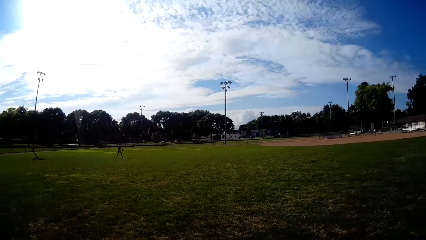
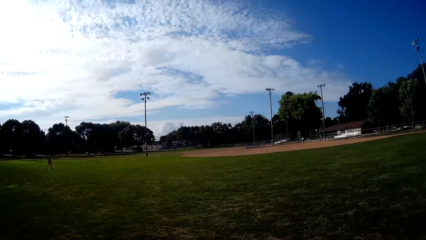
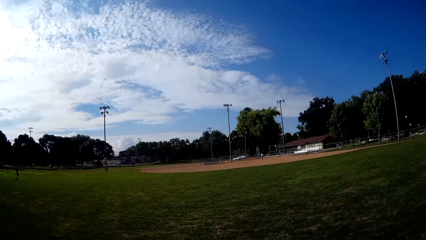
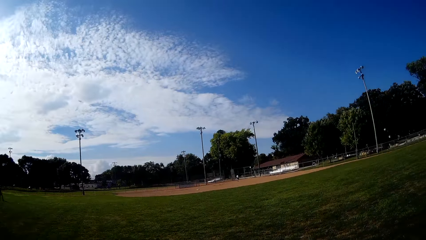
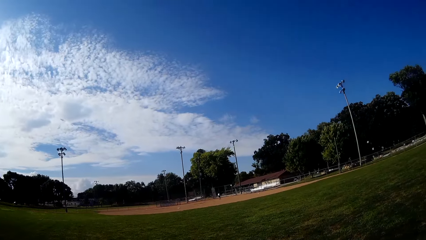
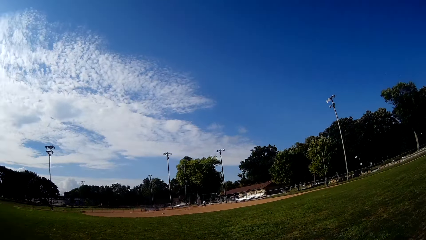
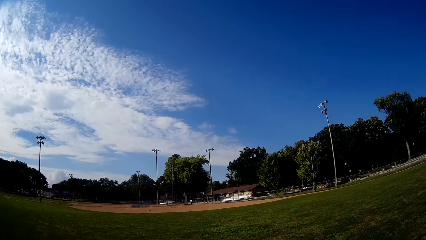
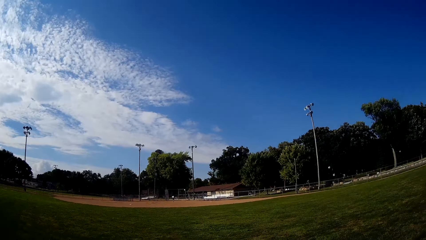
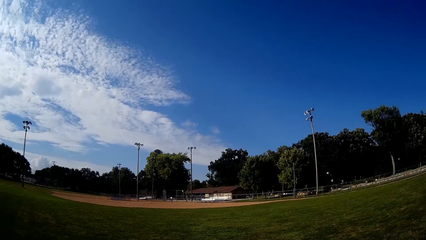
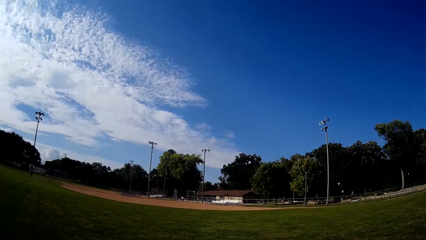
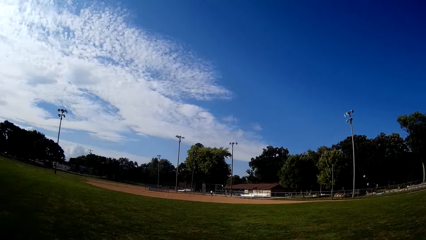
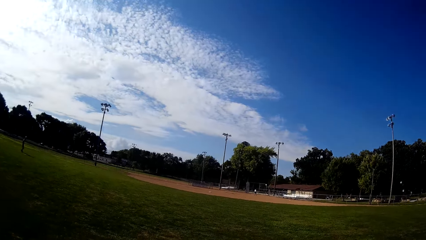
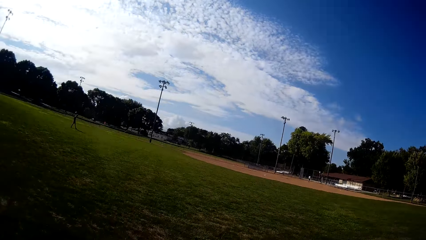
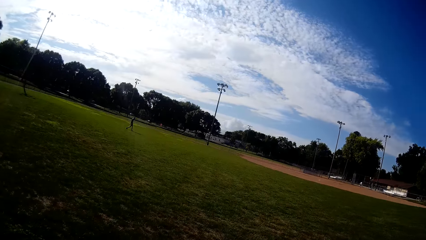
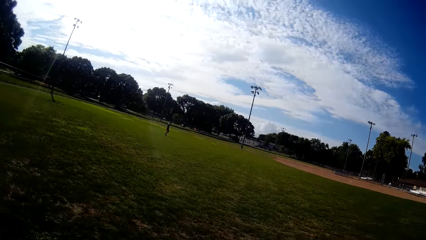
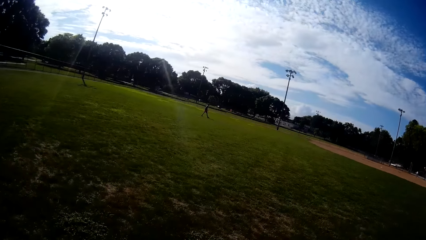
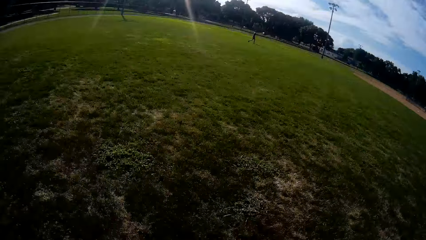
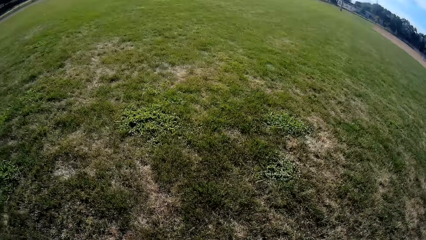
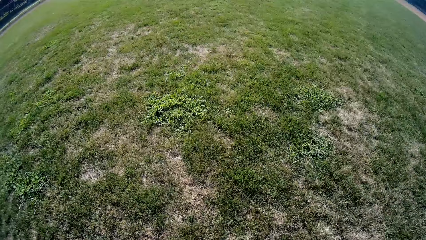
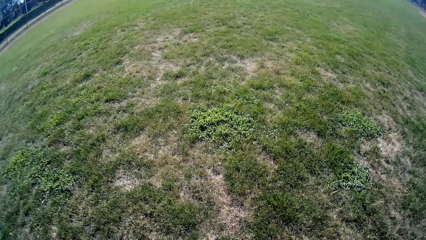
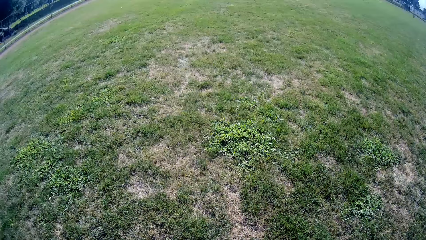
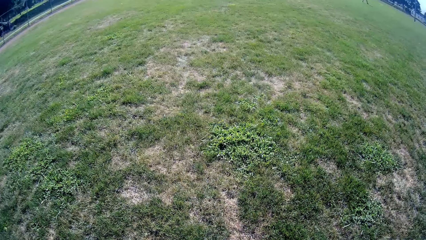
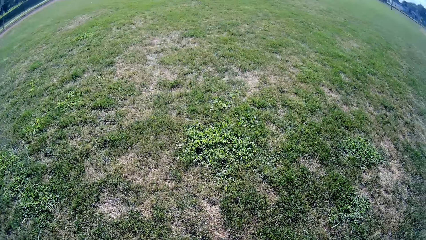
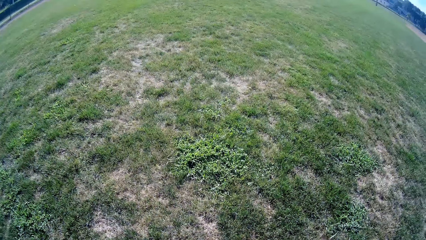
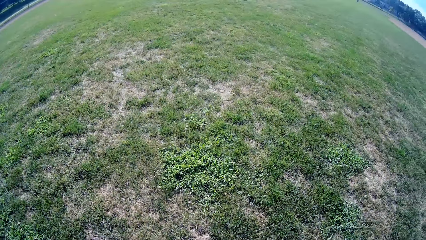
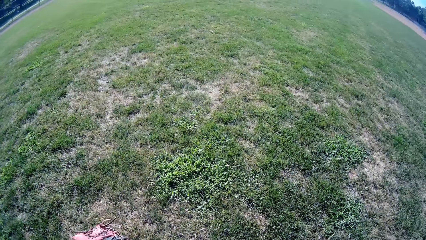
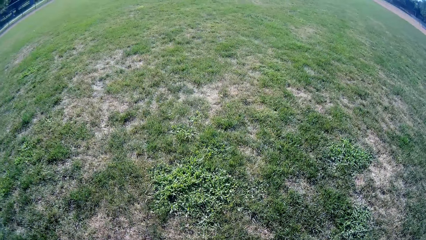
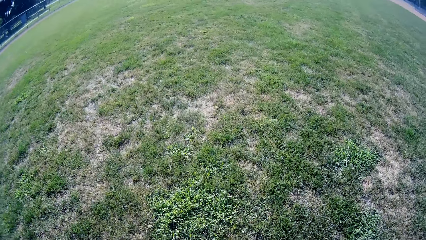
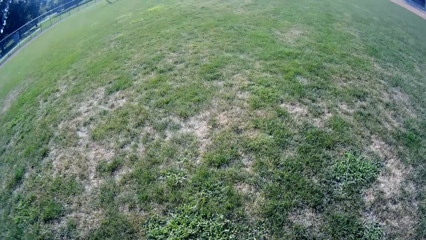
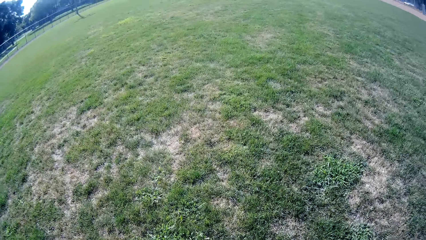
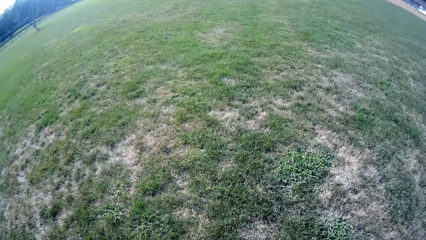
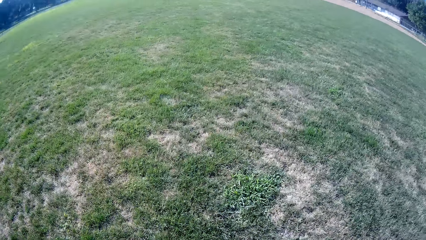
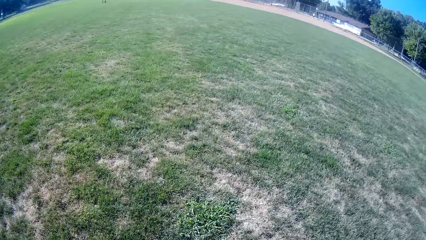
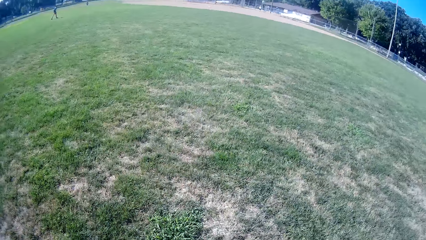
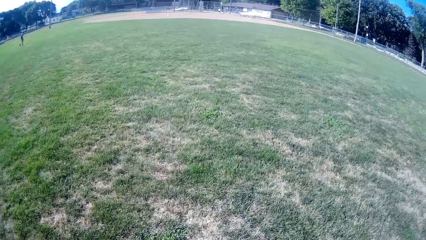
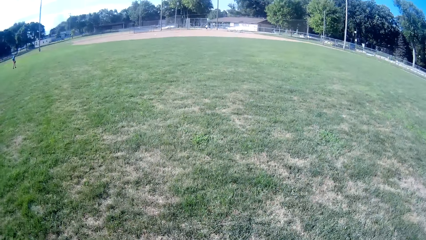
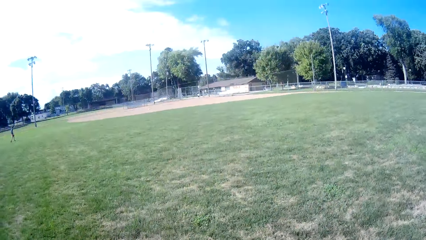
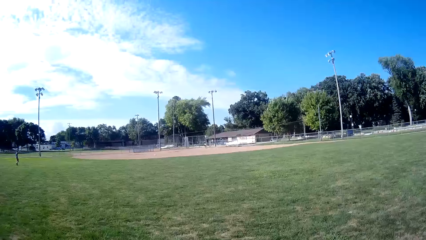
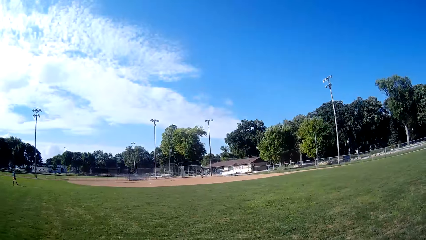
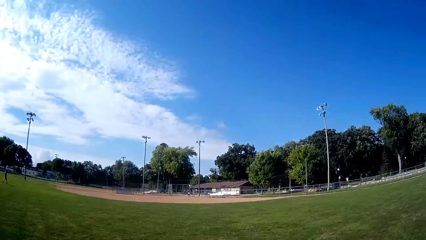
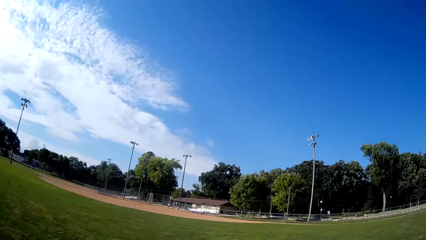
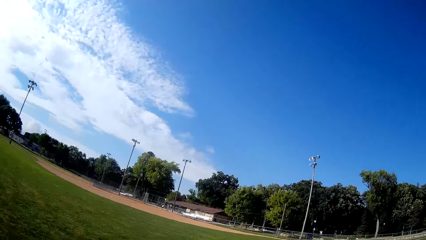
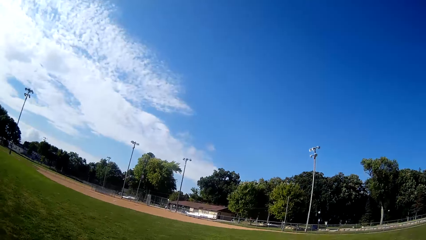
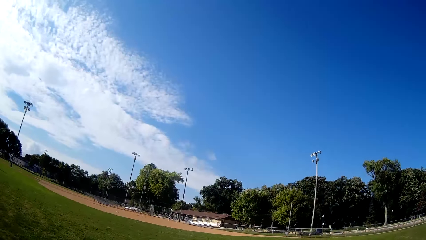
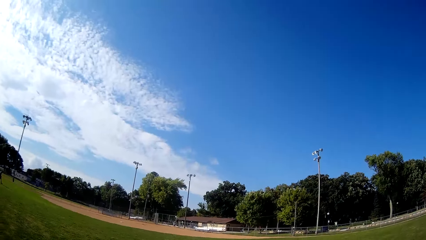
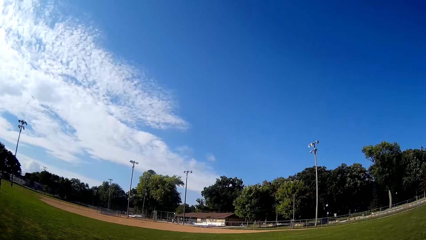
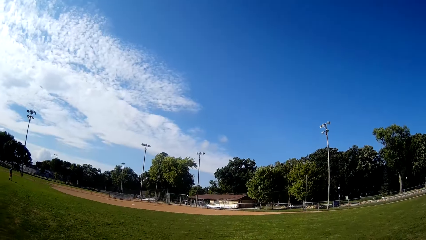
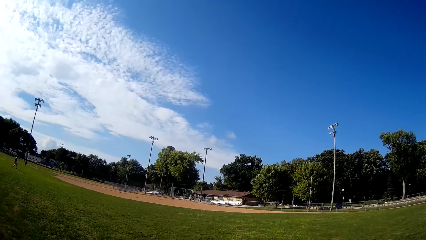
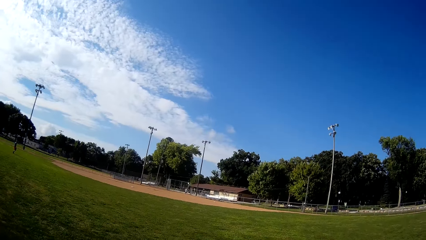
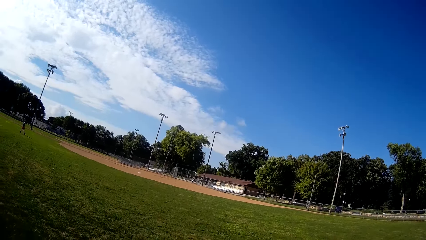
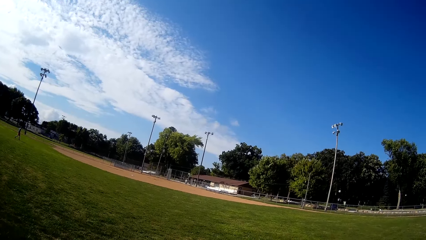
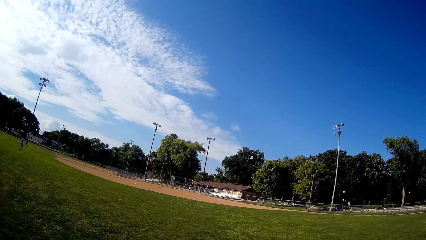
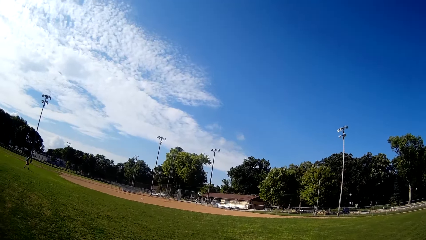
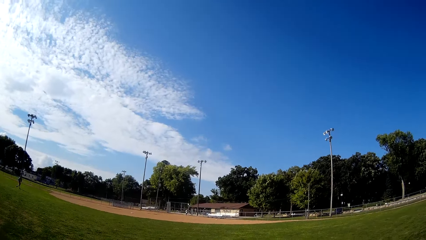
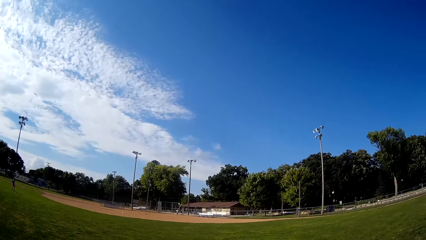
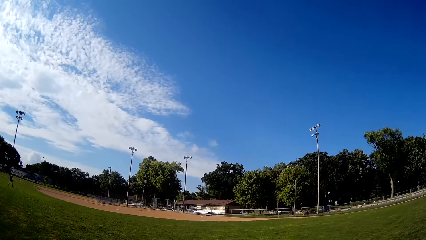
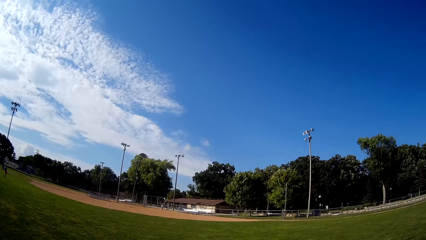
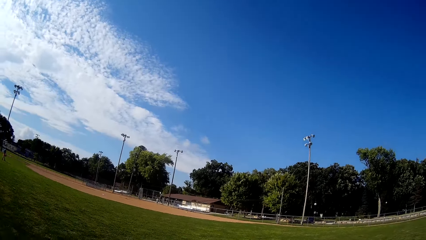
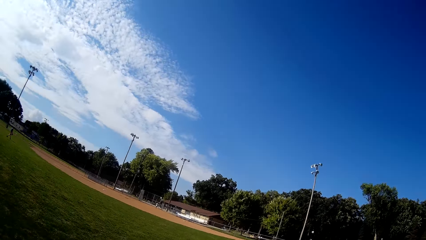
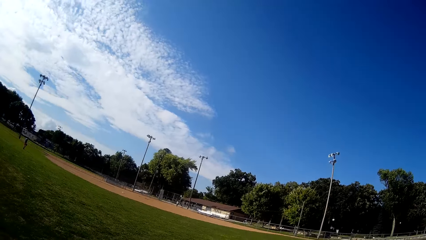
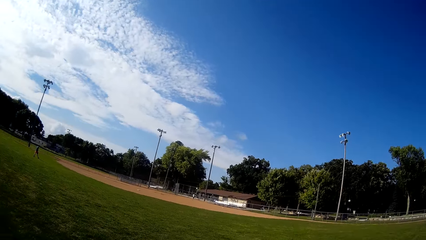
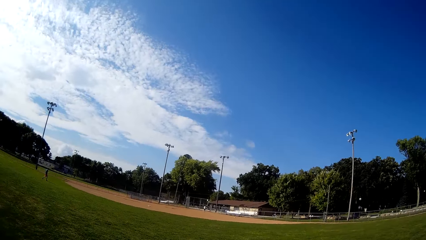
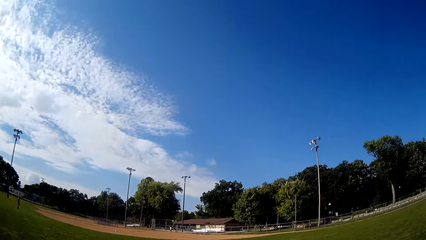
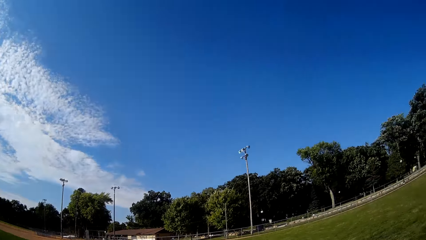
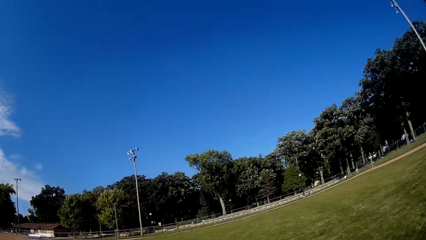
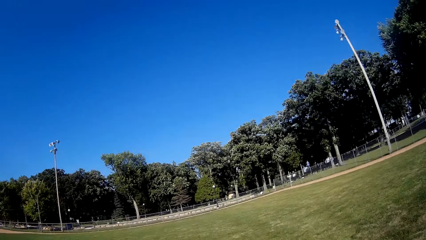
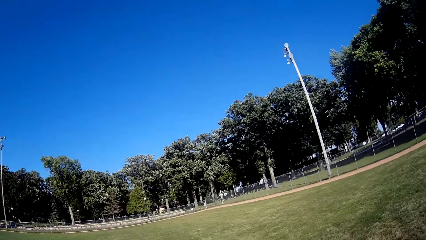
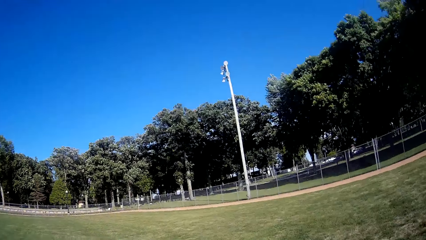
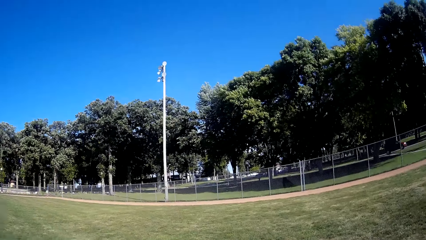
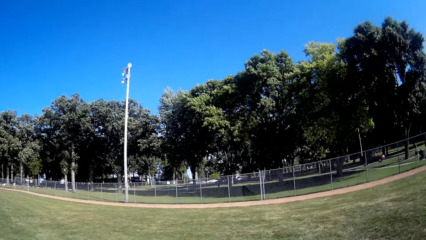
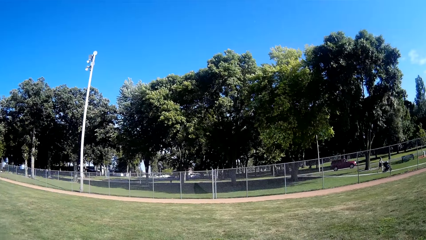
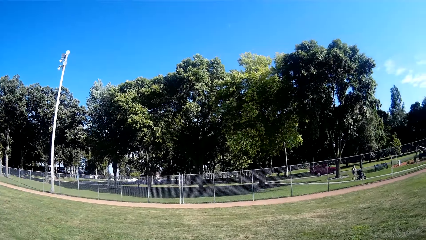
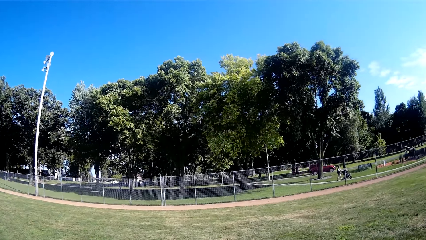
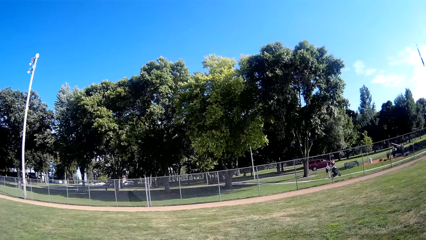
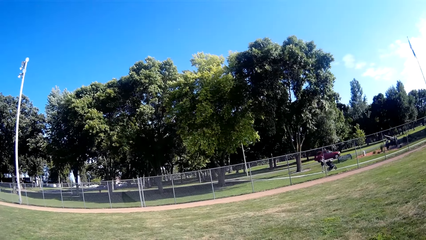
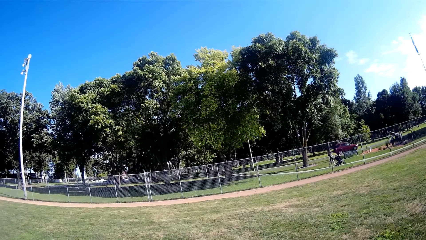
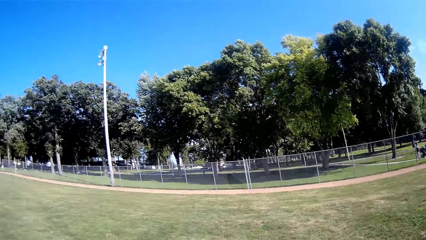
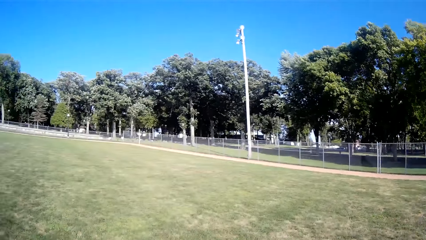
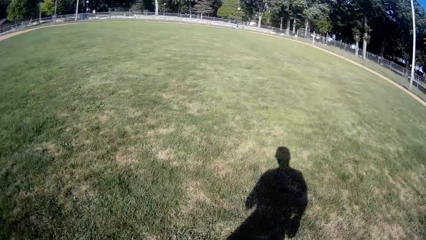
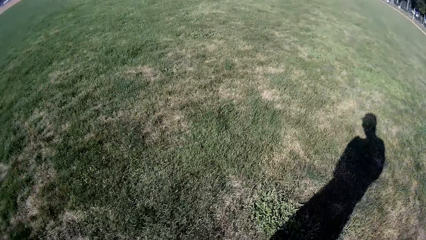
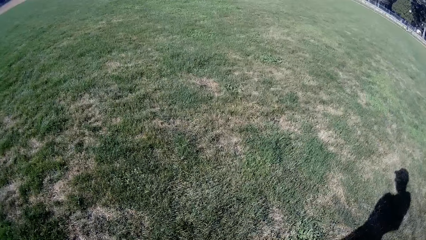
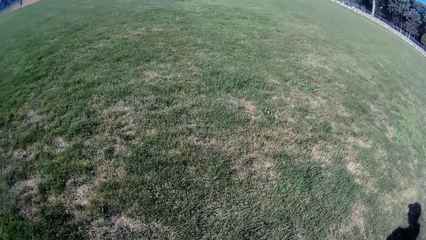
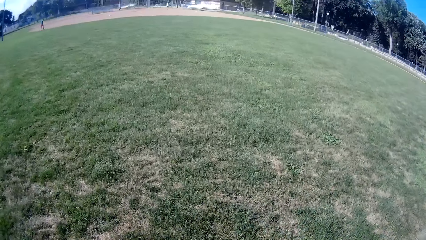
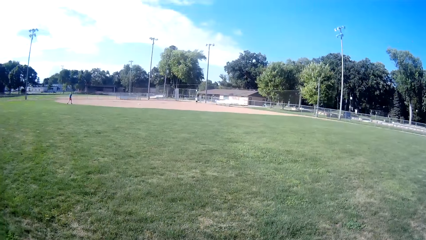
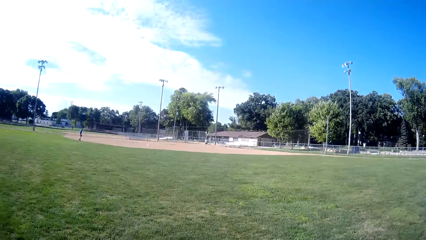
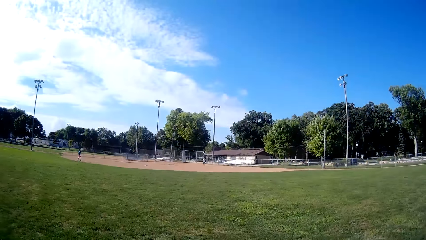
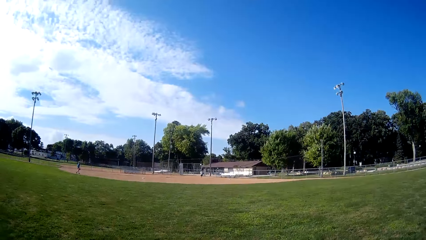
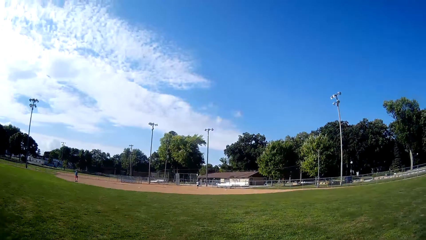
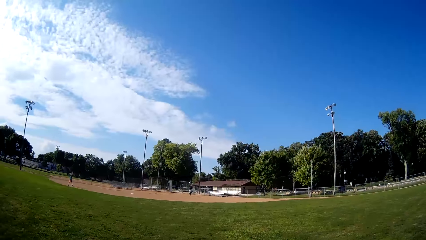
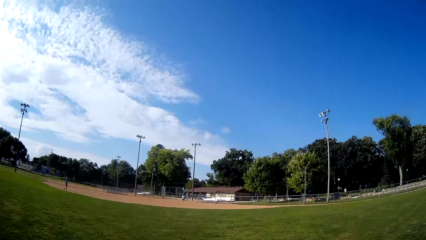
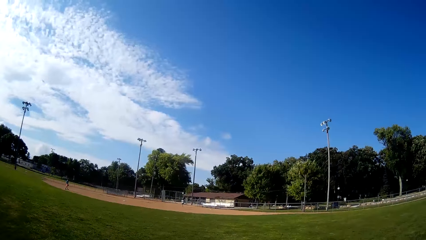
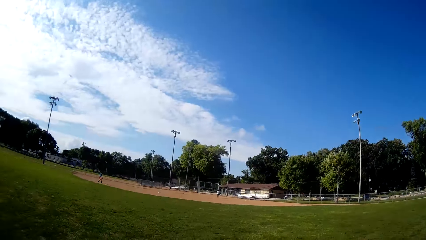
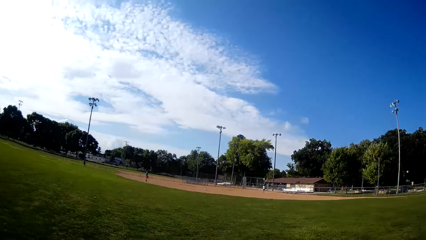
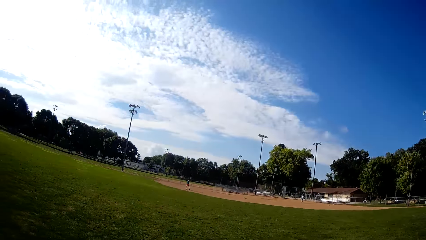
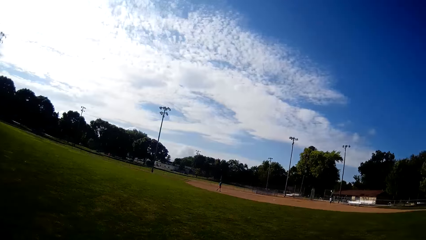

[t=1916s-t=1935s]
A man walks towards a person. A lady pushes the baby stroller.
